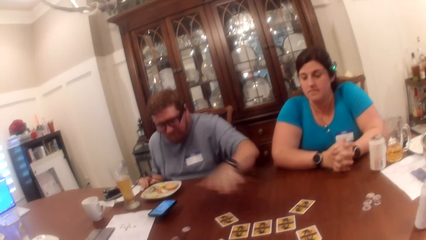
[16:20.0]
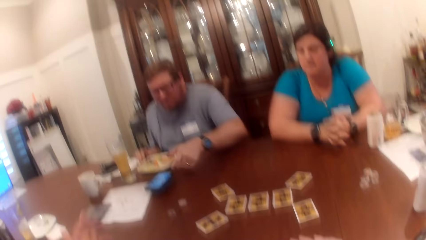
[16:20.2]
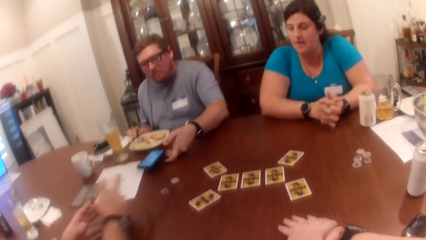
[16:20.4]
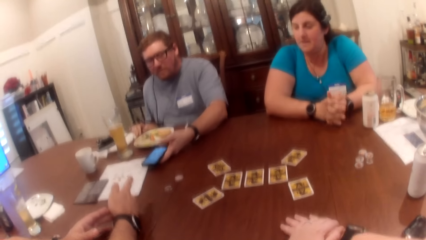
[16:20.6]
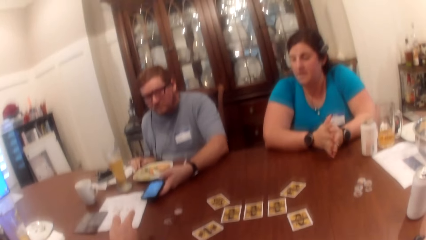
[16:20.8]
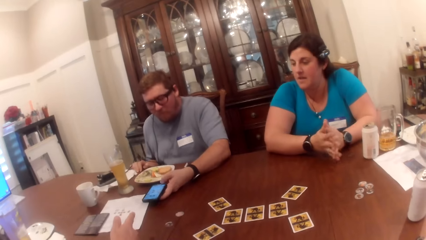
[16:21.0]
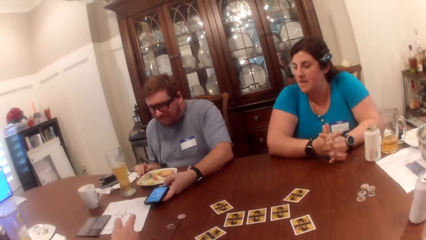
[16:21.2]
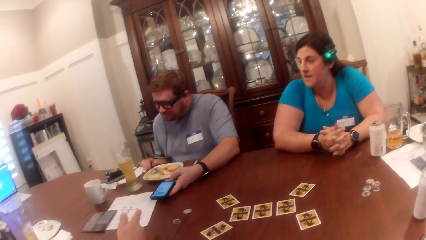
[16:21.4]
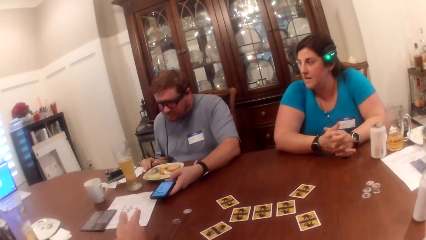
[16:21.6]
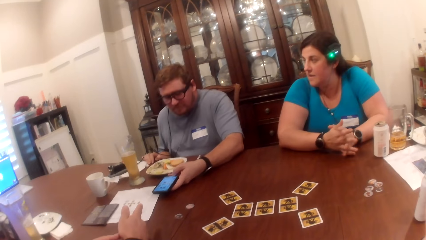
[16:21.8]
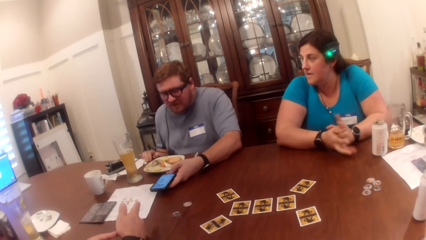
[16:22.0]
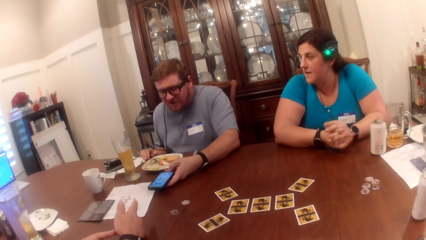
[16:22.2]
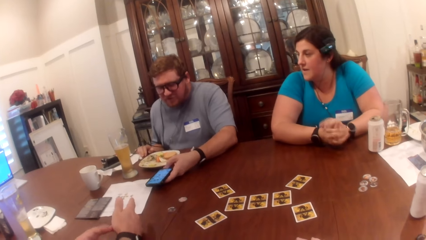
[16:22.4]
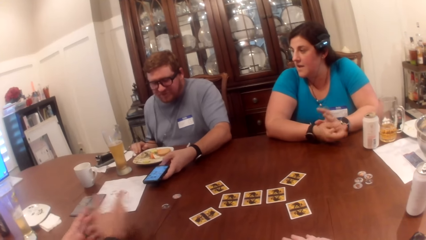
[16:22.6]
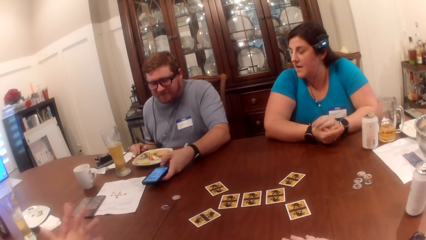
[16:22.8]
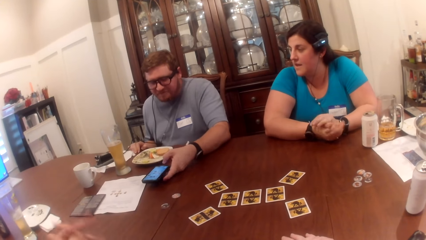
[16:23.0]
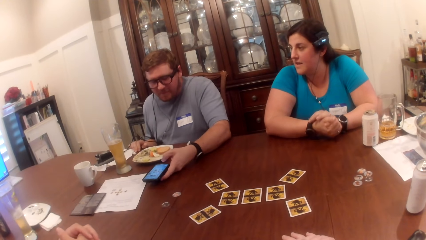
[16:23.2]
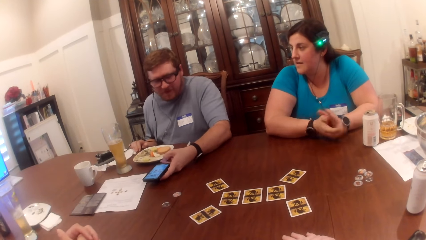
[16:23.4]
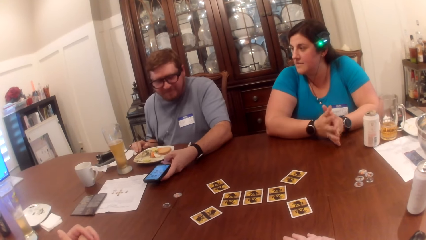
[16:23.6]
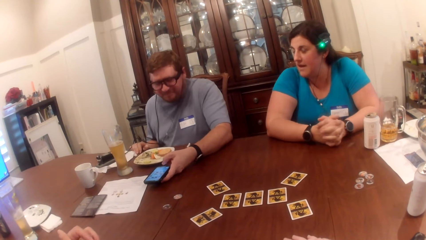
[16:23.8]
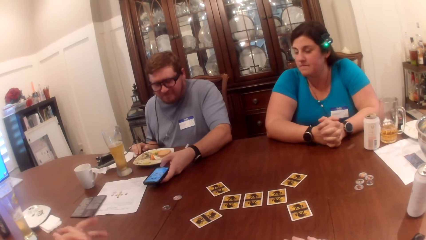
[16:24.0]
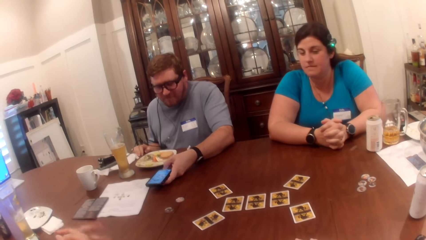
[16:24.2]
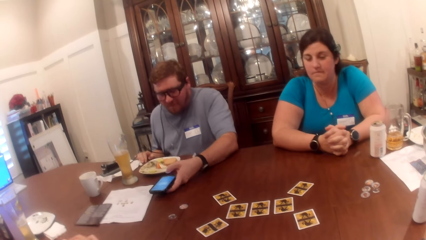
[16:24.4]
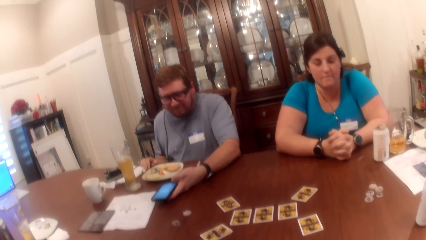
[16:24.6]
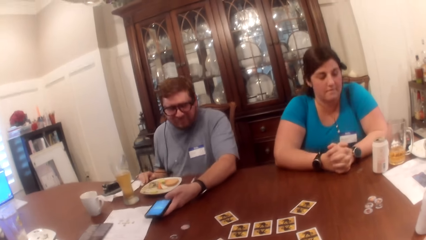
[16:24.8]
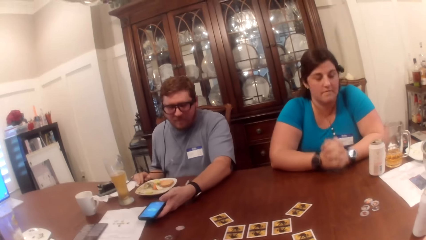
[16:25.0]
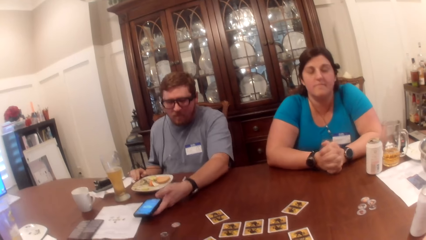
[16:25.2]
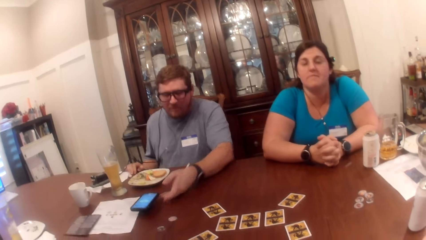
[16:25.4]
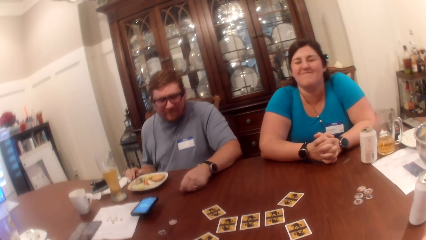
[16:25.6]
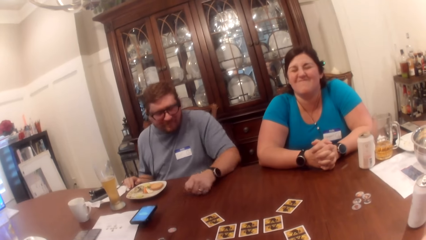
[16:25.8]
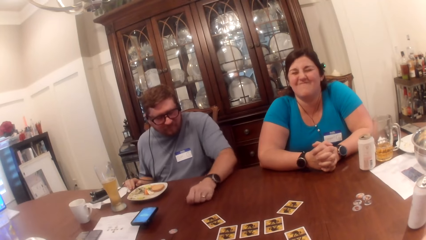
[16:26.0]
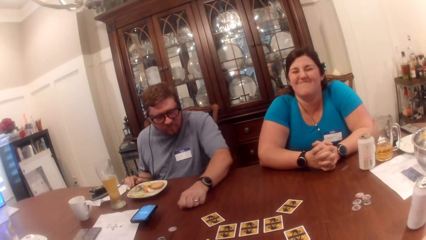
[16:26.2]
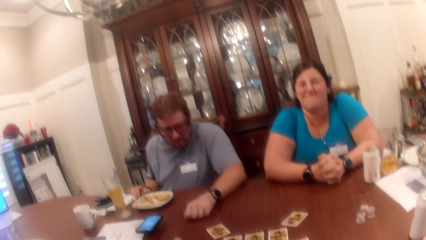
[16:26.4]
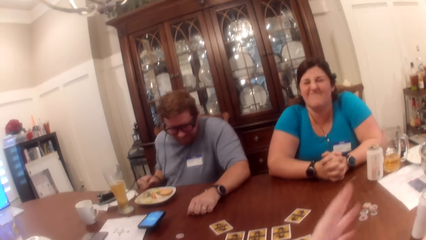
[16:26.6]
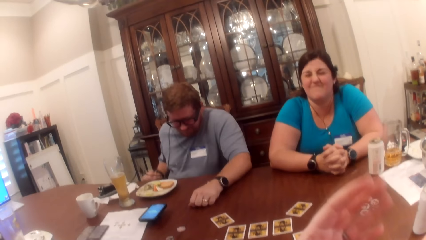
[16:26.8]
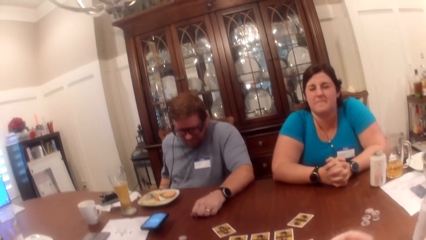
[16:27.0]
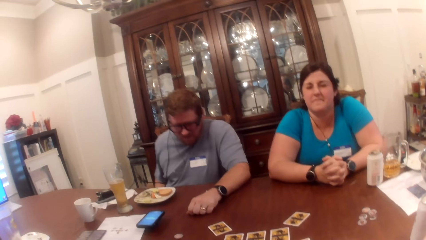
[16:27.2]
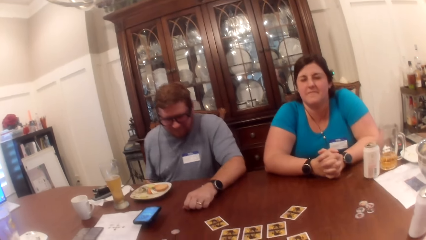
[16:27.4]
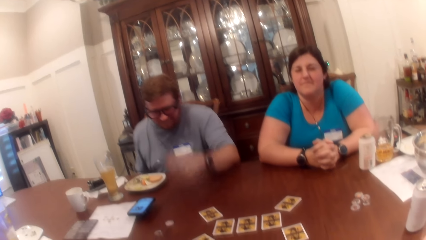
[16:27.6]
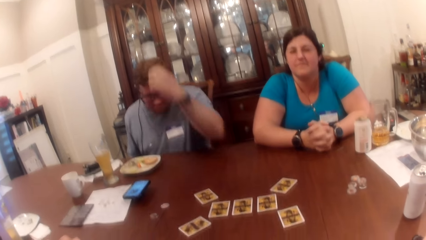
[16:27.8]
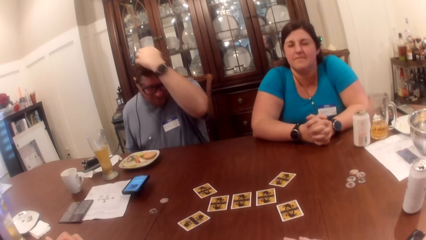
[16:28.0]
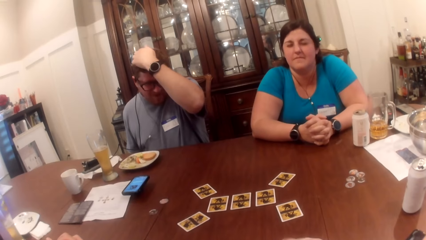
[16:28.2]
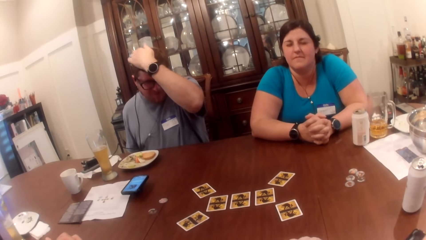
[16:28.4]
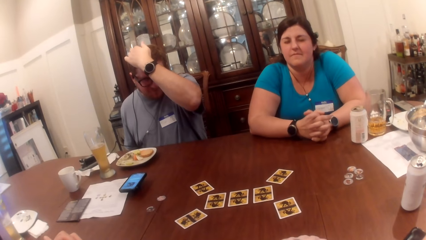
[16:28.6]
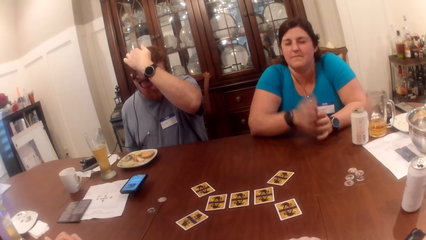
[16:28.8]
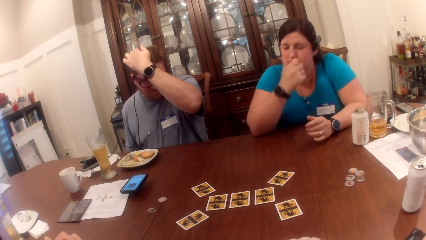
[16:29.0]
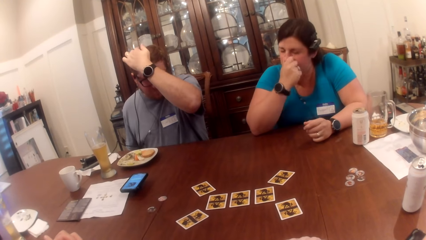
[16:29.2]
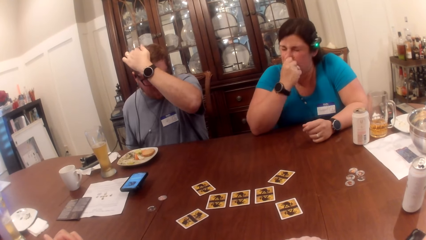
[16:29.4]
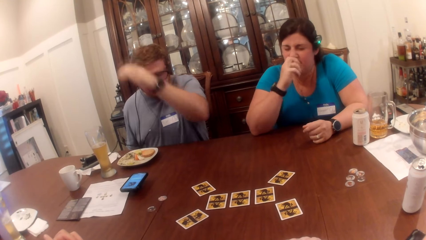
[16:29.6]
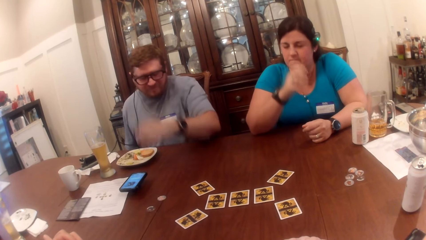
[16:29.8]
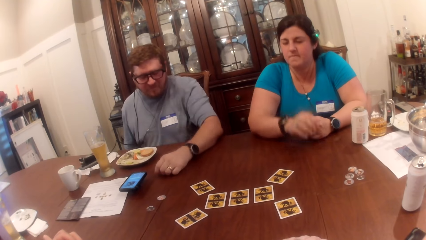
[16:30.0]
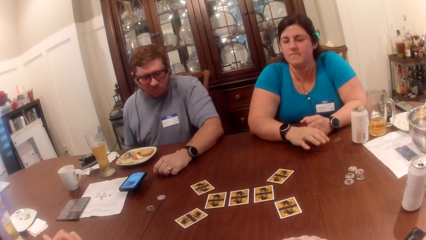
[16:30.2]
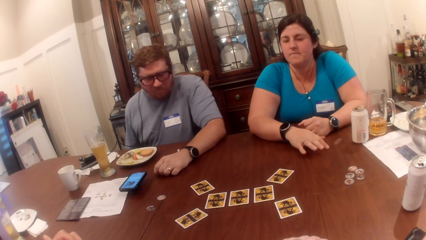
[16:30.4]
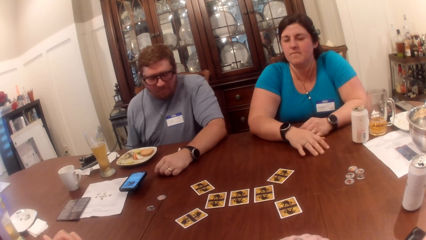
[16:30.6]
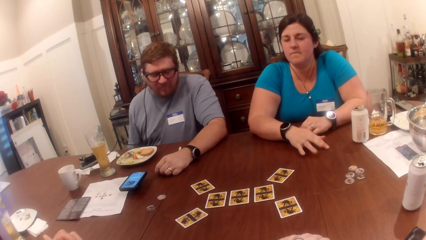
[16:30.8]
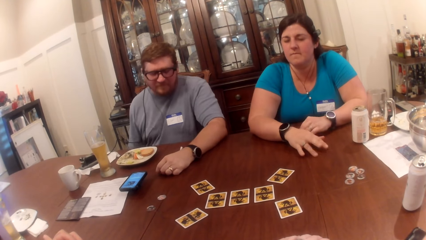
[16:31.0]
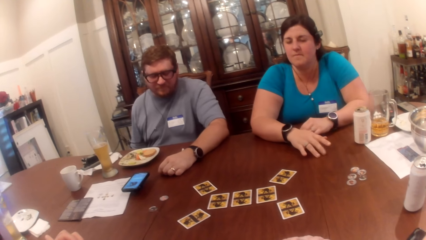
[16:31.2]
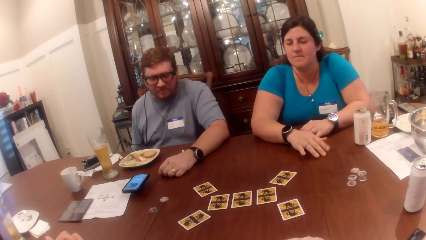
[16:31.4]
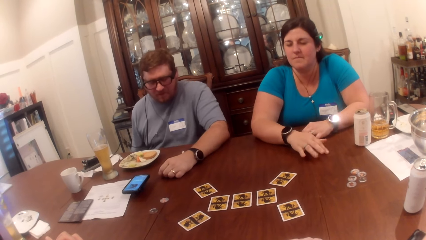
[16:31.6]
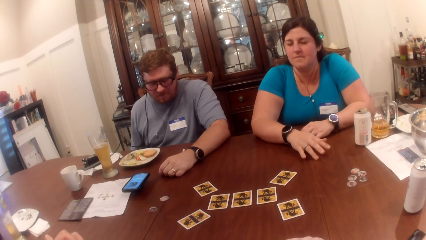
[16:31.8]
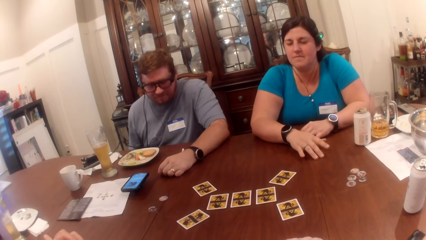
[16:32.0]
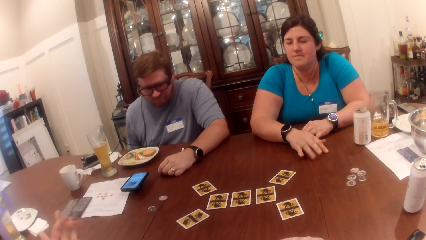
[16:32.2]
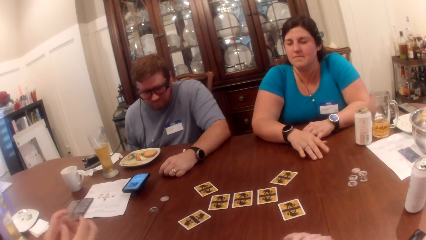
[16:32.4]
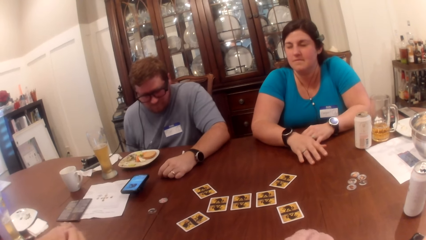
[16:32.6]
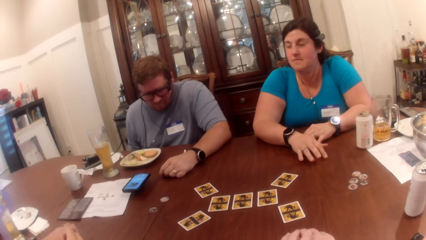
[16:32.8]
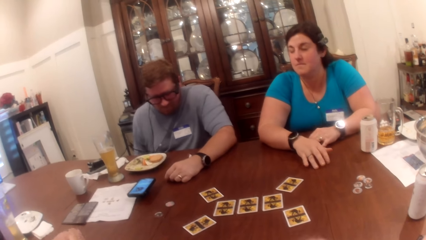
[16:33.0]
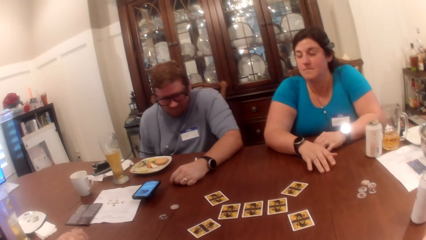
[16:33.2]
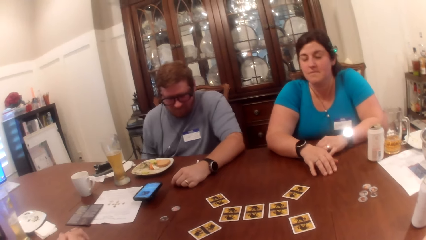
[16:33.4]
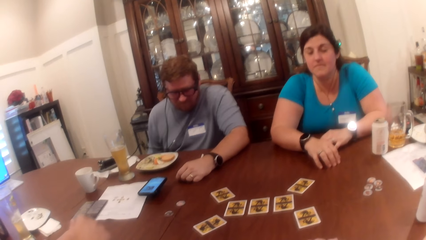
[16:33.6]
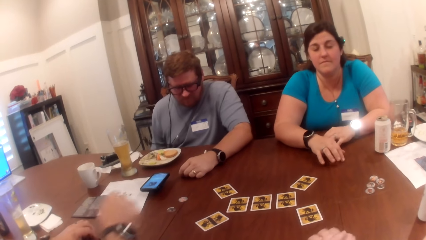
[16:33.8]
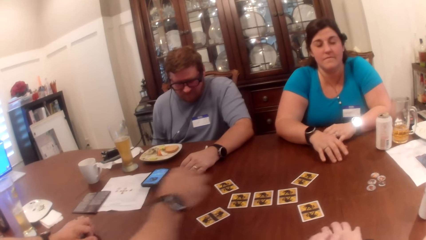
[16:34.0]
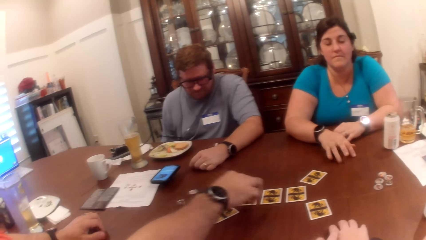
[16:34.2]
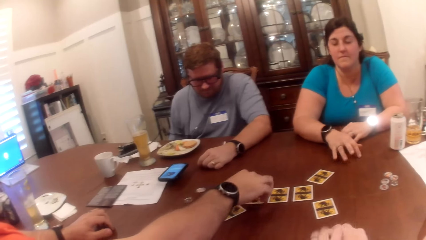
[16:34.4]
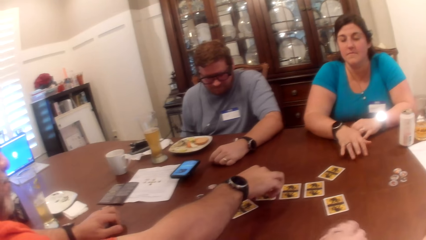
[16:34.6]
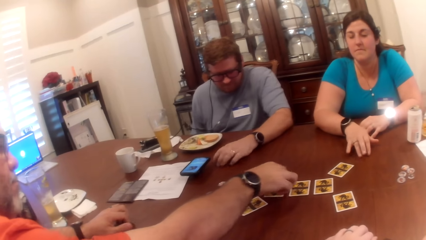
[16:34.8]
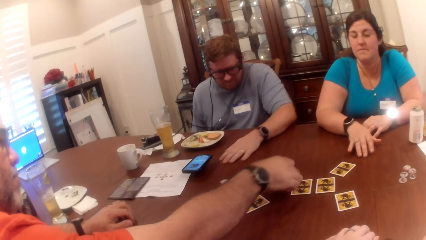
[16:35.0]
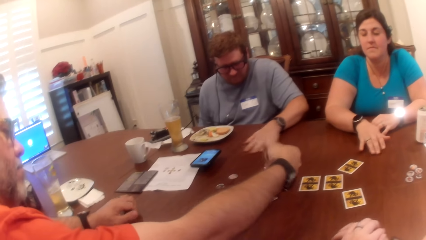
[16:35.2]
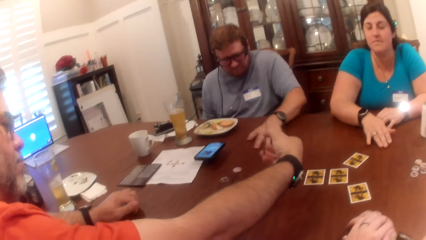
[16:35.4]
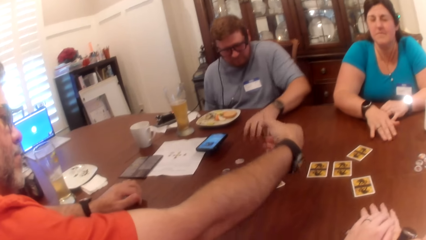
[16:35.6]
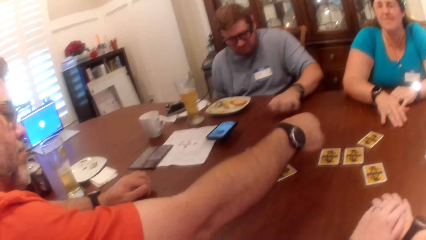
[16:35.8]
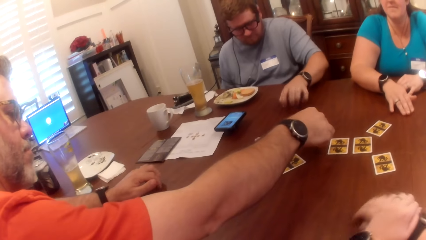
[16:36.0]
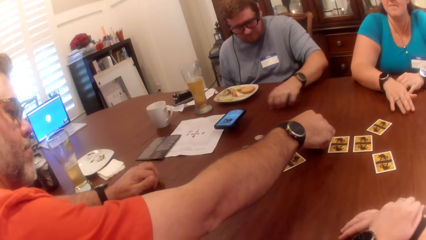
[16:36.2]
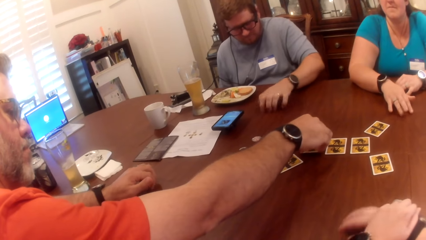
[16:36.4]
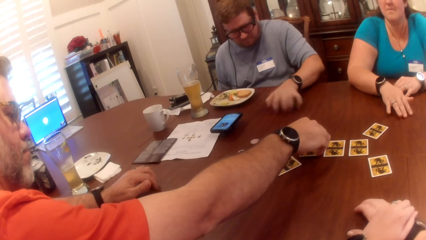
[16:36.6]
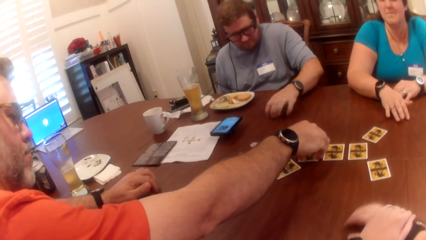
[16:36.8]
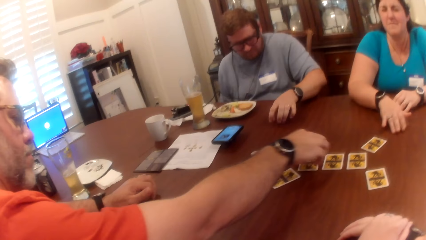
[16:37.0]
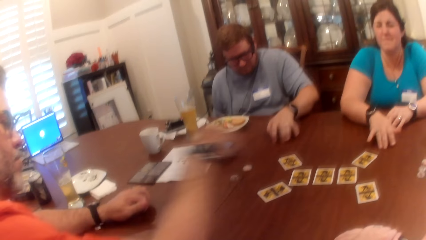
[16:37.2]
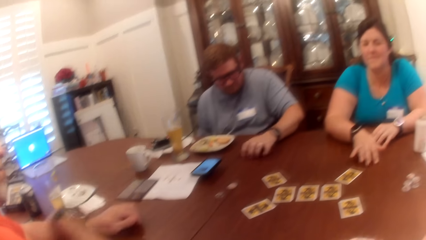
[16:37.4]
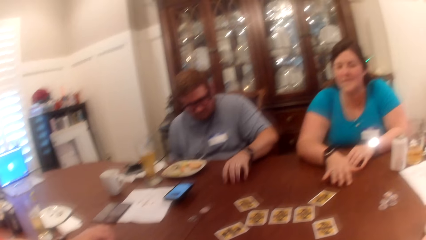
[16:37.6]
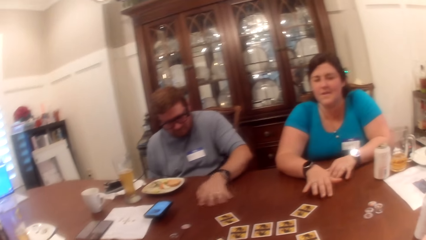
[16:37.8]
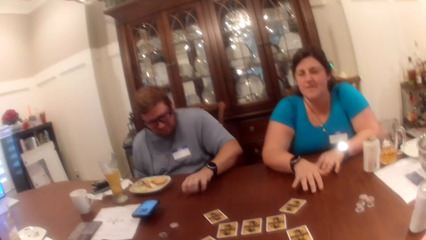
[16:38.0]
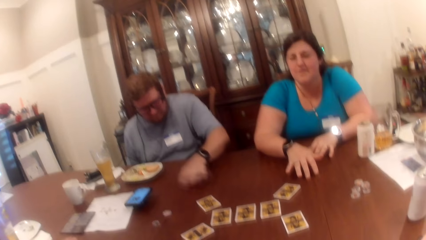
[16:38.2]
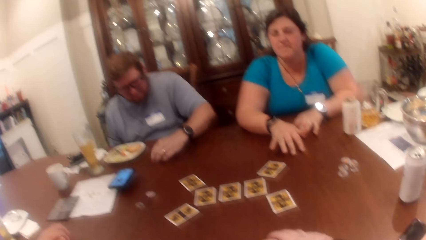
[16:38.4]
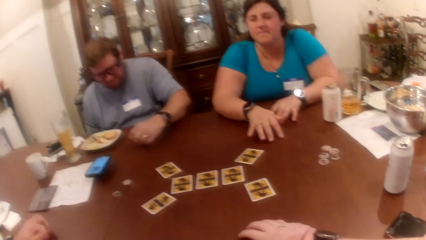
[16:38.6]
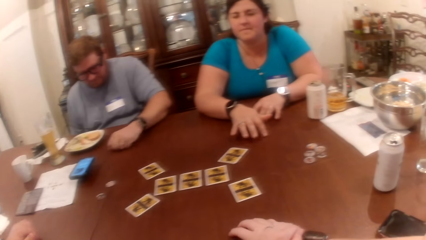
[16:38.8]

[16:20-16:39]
The man holds the phone on the table with his left hand. The camera wearer operates the phone on the table with his right hand. The man moves the phone on the table with his left hand and touches the table with his left hand. The woman touches the table with her right hand. Another man picks up a card on the table with his right hand and drops the card on the table.
